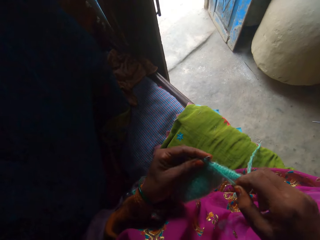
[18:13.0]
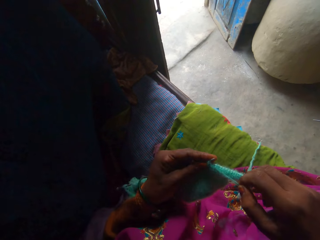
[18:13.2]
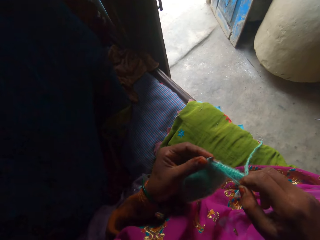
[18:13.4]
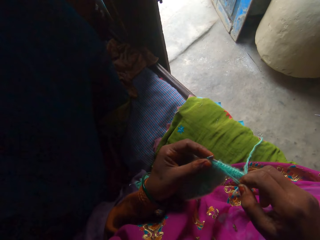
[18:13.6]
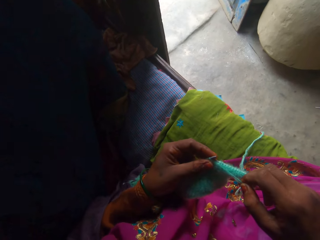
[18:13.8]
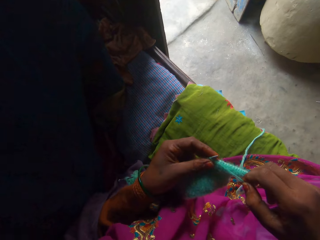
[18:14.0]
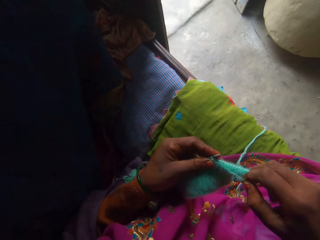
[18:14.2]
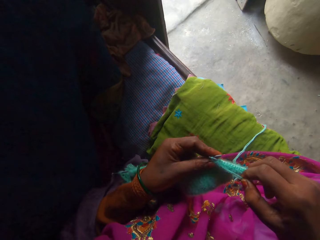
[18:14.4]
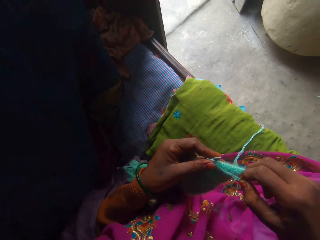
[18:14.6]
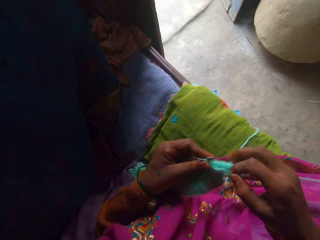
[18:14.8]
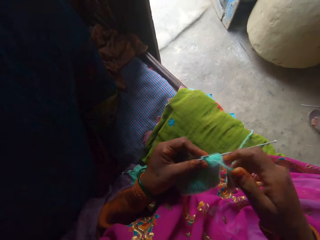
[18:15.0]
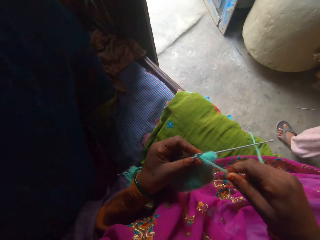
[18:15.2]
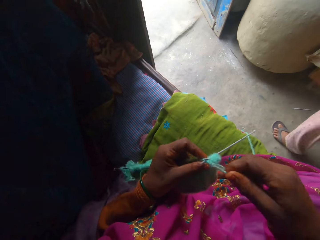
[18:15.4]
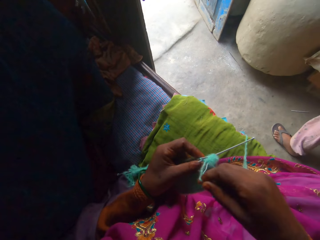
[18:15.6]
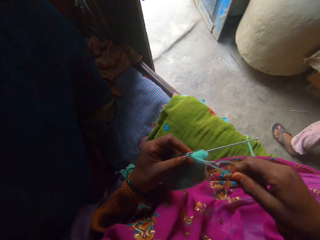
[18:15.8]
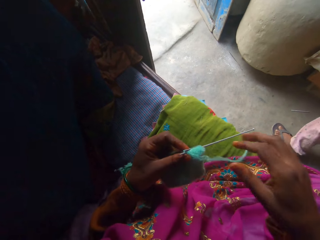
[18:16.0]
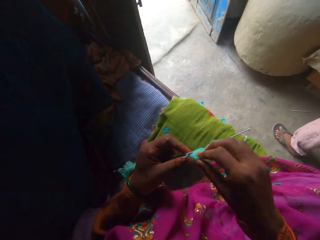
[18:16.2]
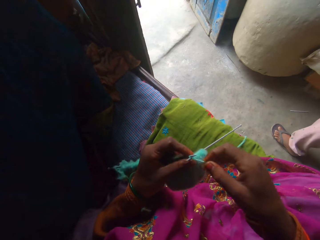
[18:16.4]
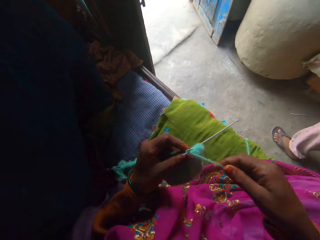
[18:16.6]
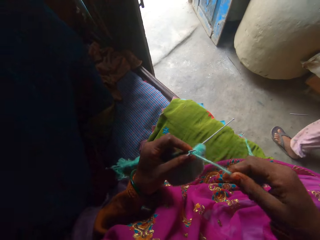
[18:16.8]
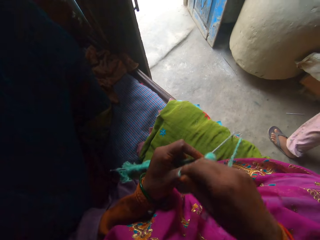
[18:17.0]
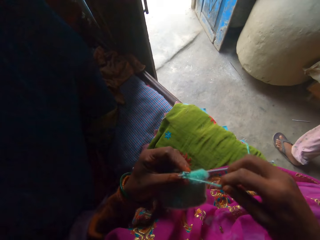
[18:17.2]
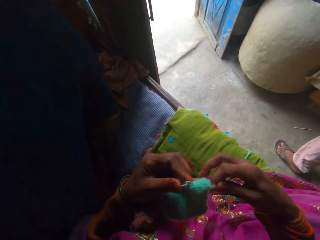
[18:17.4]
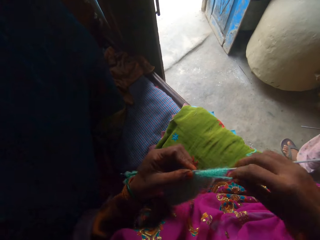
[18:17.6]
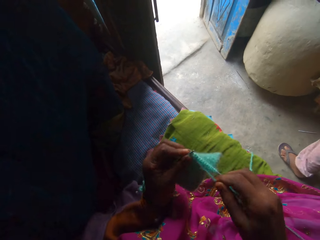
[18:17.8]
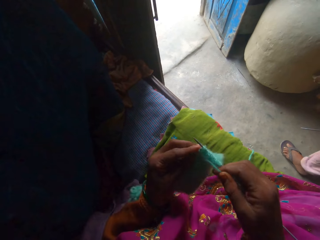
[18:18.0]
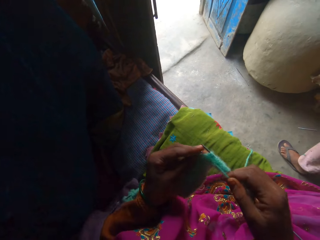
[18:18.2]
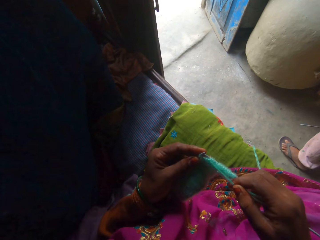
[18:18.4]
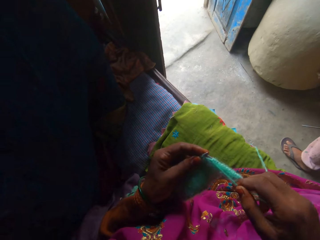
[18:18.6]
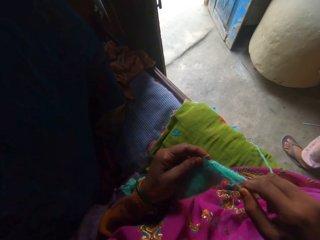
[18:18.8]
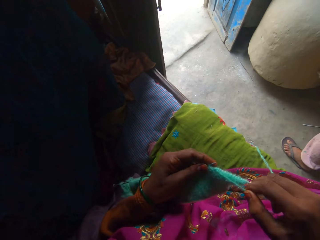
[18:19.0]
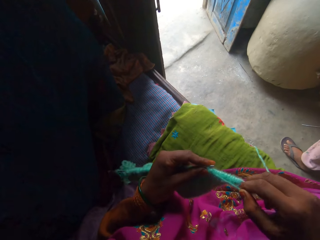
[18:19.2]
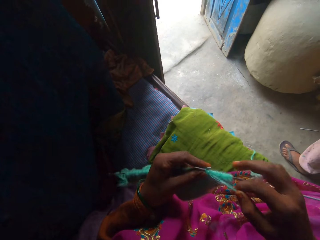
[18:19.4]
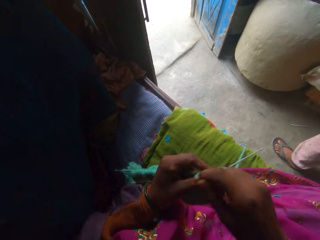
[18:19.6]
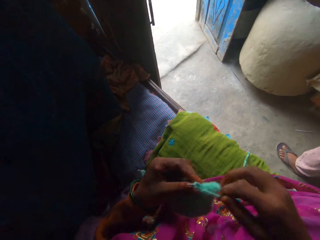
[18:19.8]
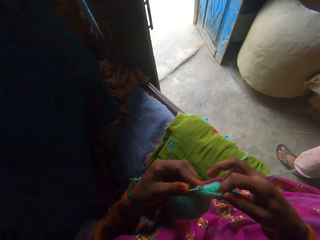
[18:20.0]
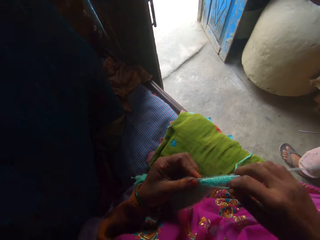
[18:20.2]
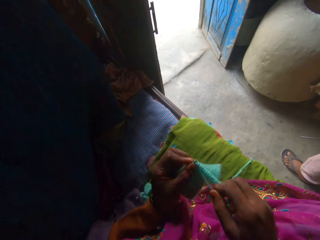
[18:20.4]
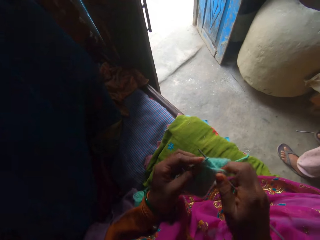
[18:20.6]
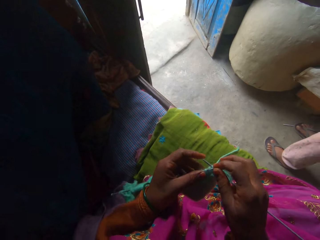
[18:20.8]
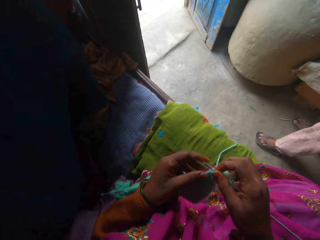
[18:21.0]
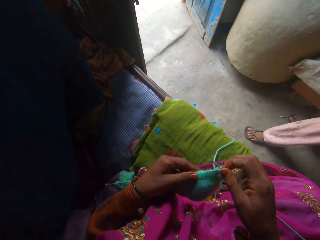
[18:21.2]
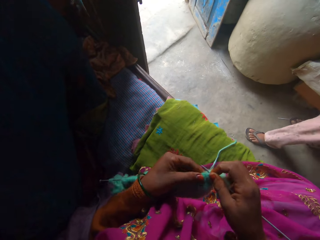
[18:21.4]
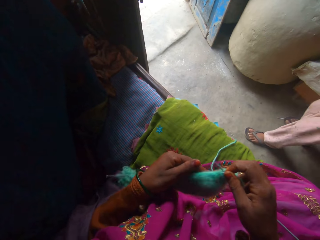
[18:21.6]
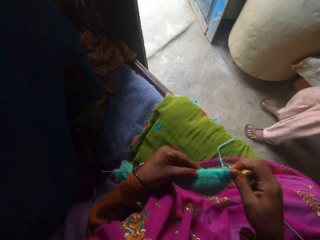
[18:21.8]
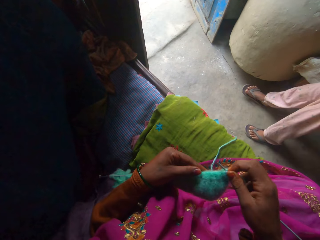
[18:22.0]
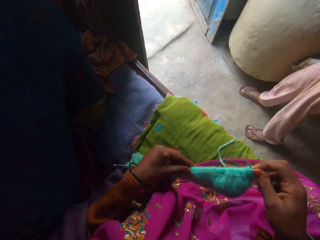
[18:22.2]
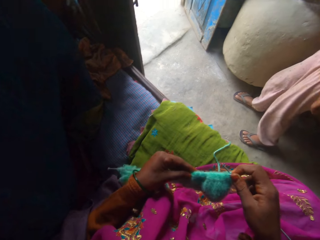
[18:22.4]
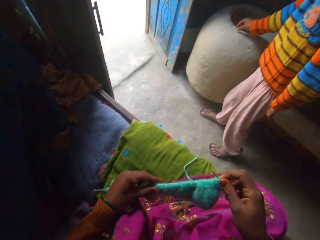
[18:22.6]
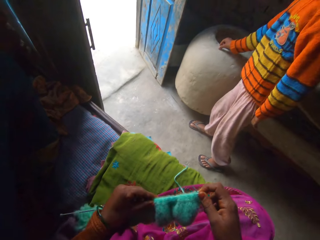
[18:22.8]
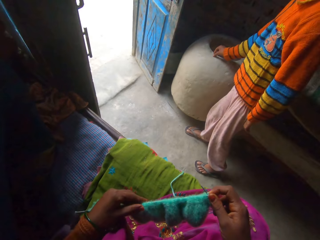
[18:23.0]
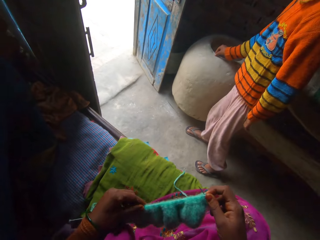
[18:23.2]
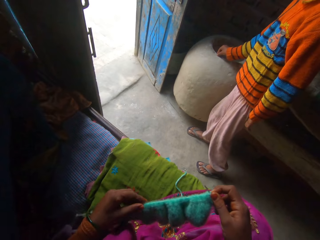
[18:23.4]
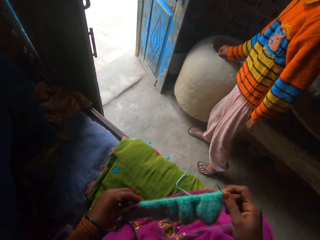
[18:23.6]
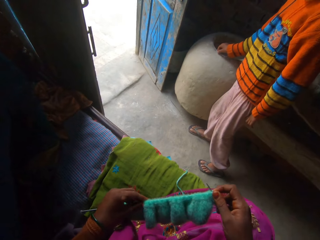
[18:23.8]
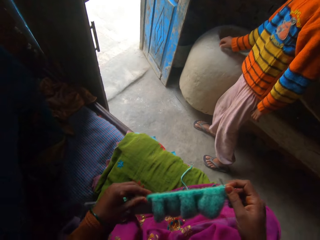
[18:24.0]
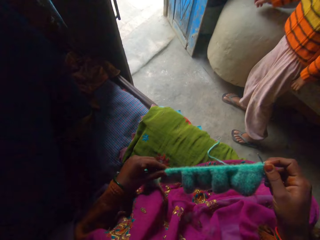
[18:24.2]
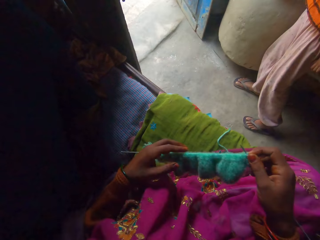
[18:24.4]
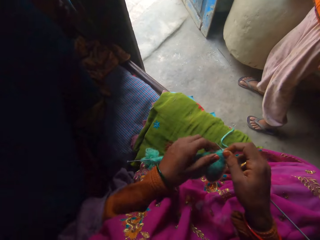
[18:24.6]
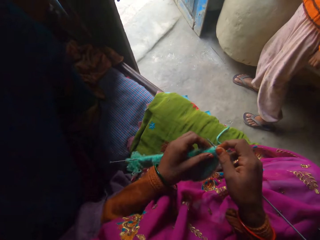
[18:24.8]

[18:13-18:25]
A girl talks to the camera wearer. The girl walks into the camera wearer's view and stands next to the camera wearer. The camera wearer adjusts the yarn. They knit the fabric using knitting needles. They adjust the yarn. They talk to the girl. They knit the fabric using the knitting needles. They adjust the fabric. The girl walks in front of the camera wearer and moves around in the house. The camera wearer holds something with the right hand. The girl places her right hand on a mold pot.

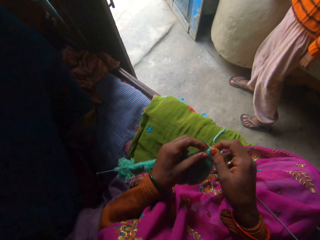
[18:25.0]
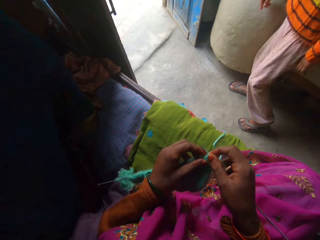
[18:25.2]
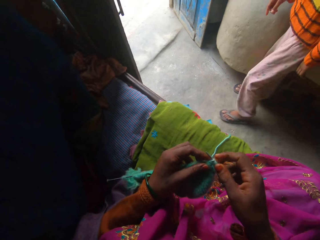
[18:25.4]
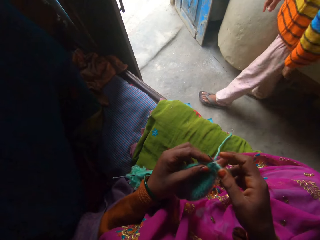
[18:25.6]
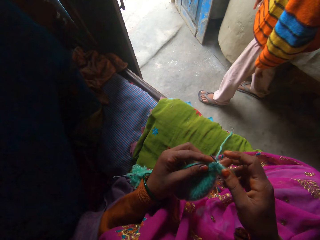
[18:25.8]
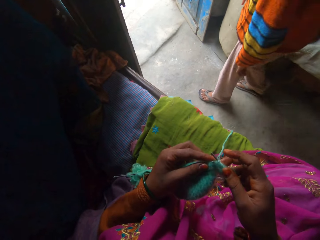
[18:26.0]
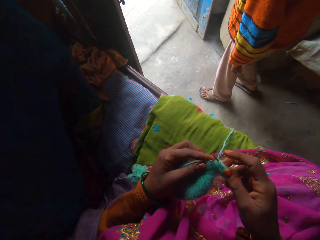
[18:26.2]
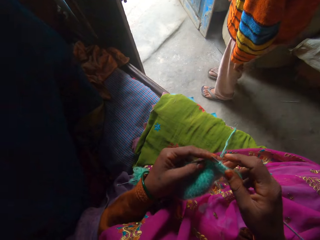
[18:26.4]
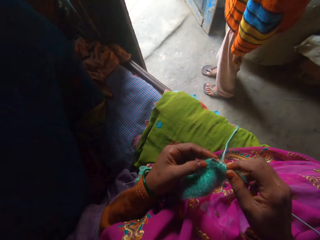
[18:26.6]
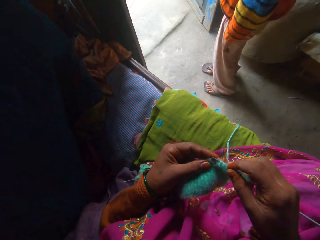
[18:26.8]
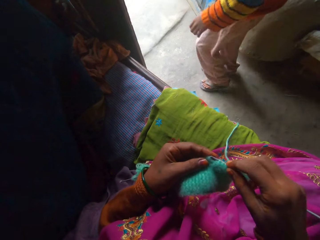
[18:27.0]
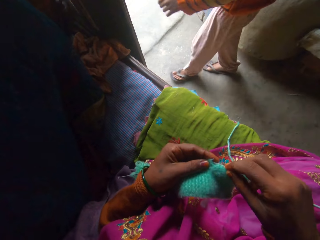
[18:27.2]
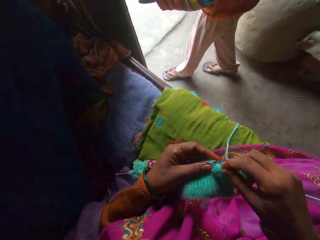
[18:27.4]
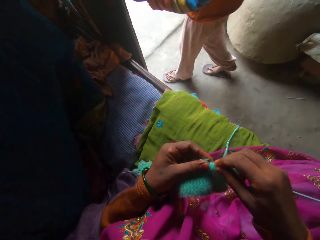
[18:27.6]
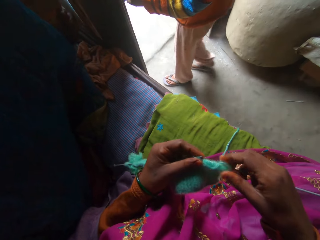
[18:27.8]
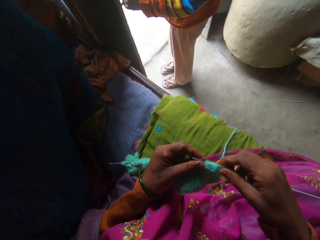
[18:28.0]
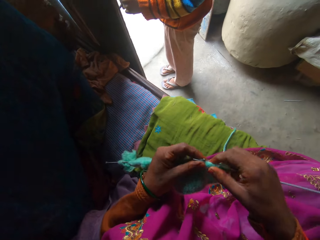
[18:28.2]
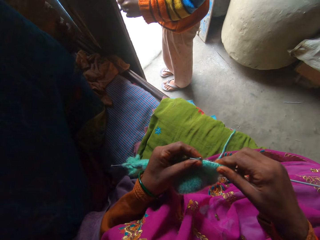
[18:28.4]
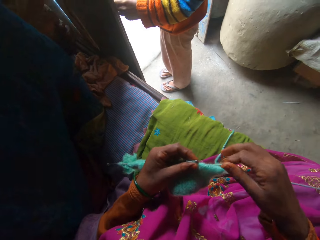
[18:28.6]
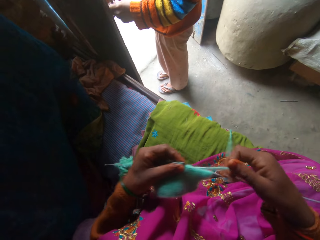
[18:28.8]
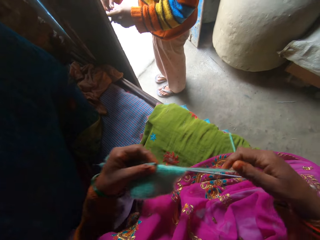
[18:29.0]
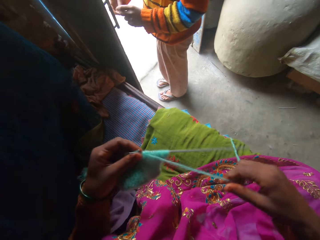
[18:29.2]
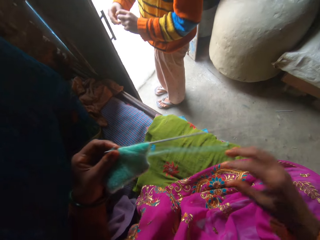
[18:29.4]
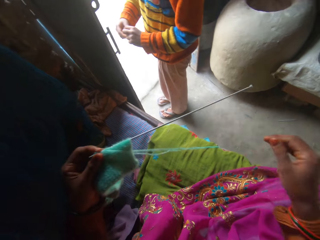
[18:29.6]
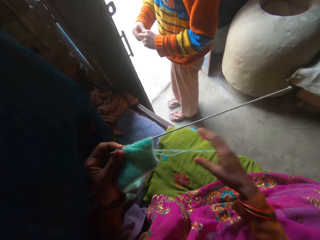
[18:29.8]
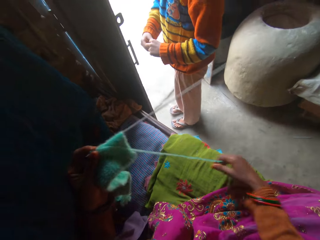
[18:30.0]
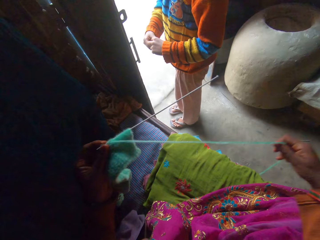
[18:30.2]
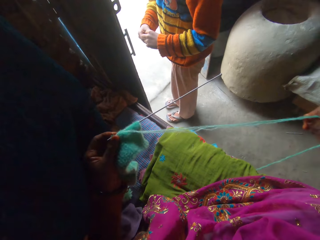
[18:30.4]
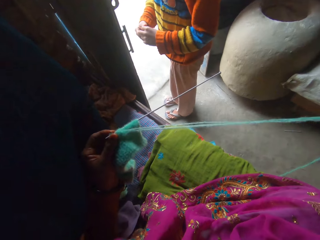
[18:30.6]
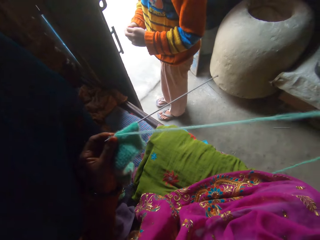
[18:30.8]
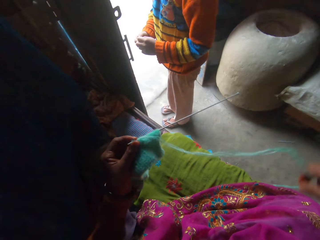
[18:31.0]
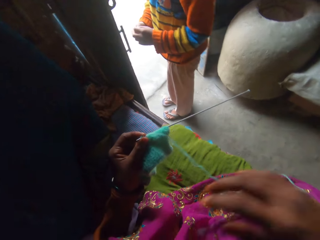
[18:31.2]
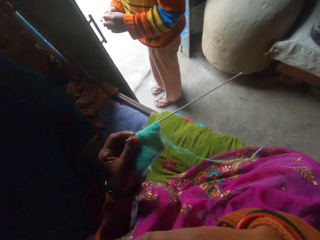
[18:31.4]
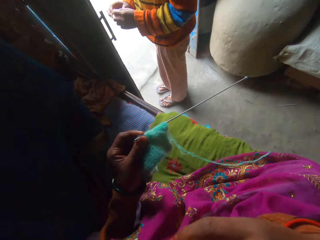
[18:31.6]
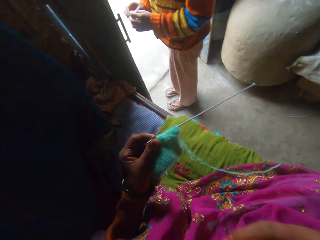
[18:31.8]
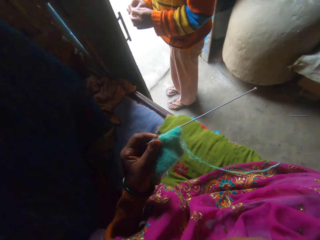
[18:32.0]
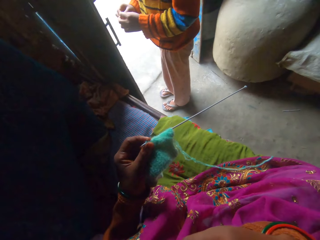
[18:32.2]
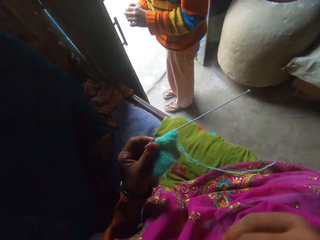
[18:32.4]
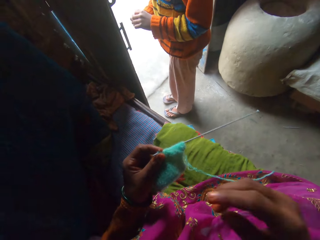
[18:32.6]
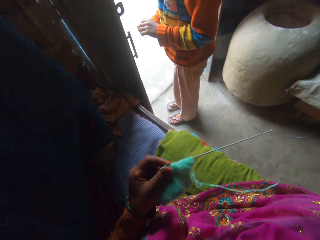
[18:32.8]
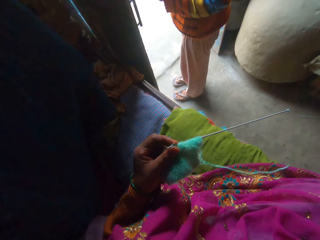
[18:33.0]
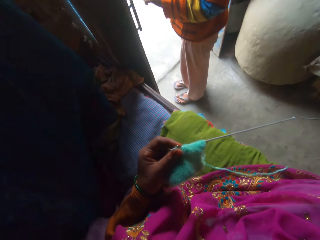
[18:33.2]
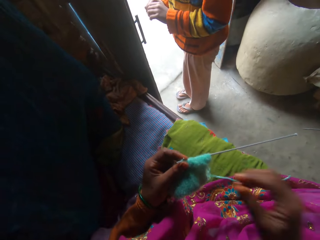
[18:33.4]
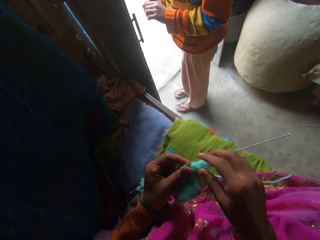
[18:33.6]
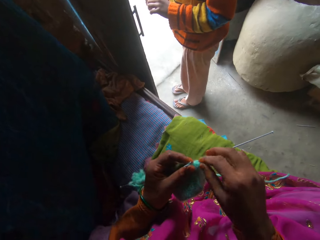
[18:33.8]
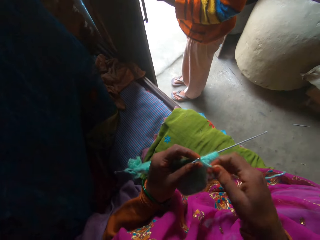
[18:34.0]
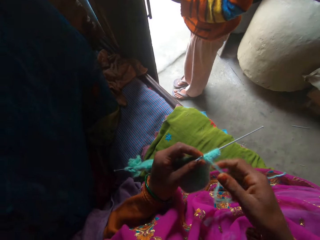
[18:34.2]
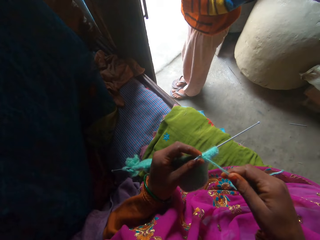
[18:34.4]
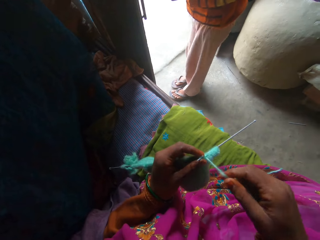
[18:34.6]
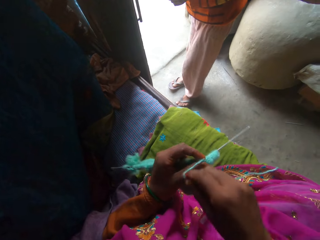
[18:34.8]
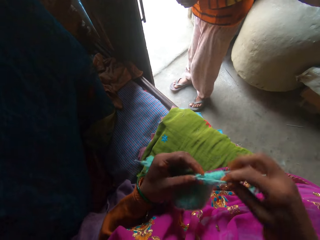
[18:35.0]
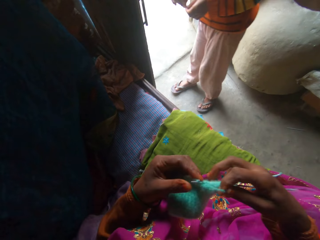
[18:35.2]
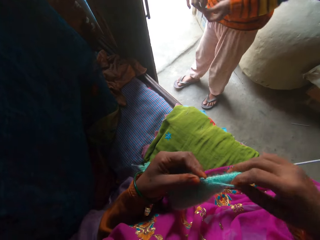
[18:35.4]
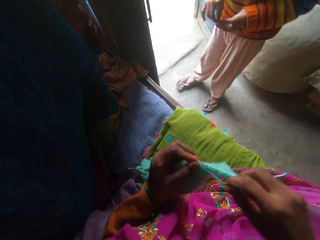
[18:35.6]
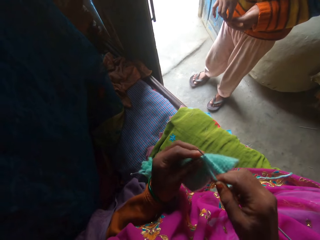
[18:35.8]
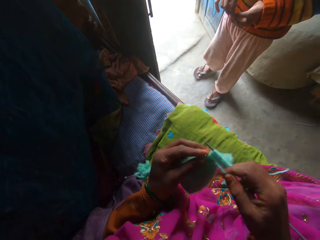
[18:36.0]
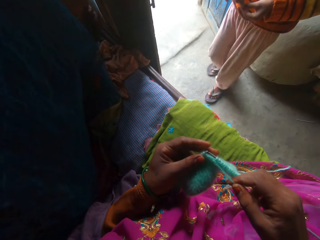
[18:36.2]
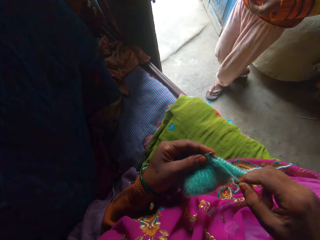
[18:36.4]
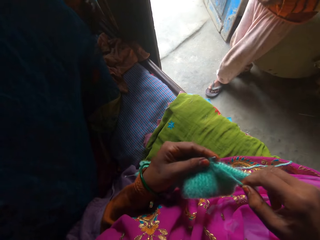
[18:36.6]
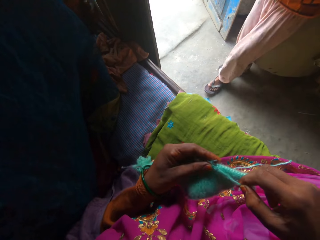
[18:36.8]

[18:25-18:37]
A girl walks towards a door. The girl places her left hand on a door frame. She holds a door handle. The camera wearer adjusts the yarn. The girl interacts with the door frame with both hands. She releases the door handle. The camera wearer lifts the right hand. They drop the right hand. They adjust the yarn. They knit the fabric using knitting needles.
